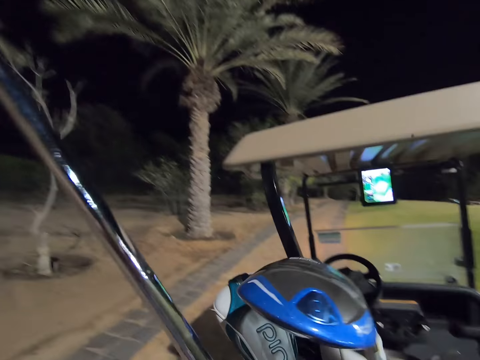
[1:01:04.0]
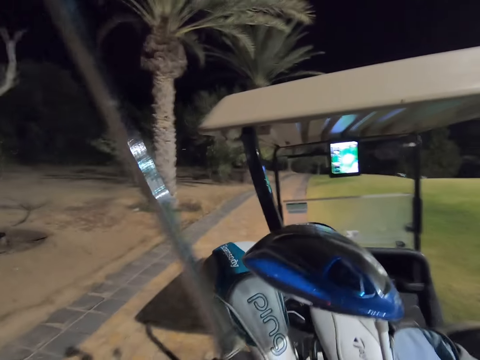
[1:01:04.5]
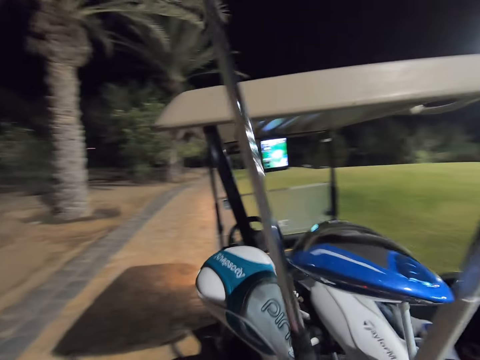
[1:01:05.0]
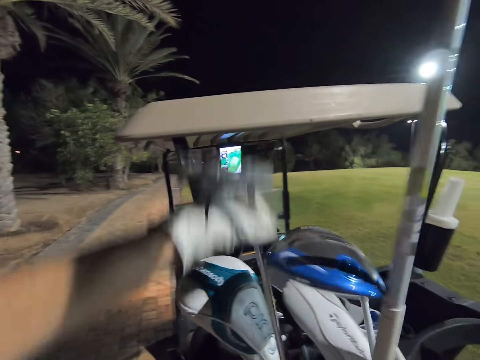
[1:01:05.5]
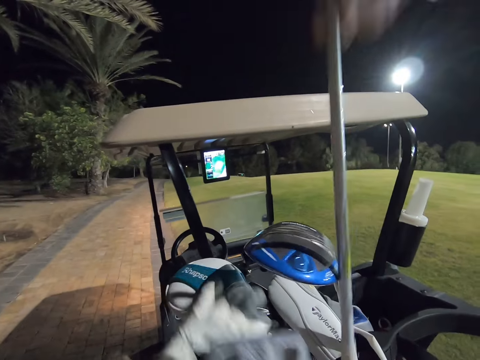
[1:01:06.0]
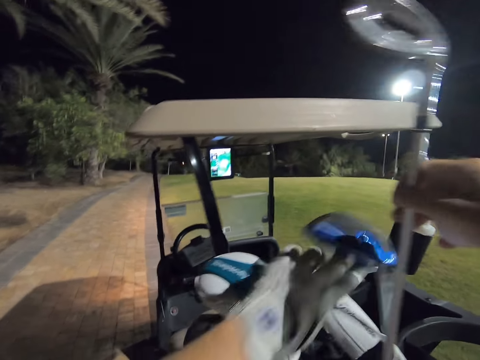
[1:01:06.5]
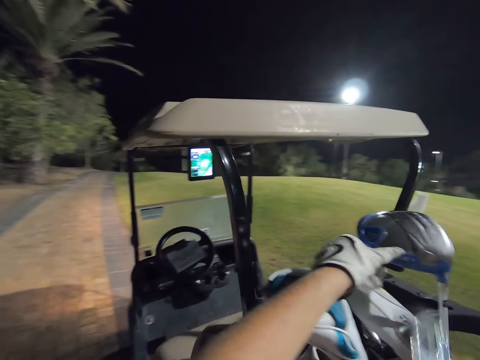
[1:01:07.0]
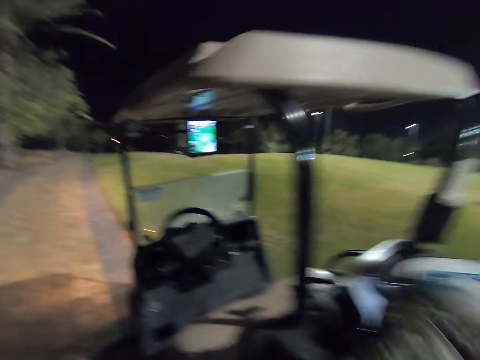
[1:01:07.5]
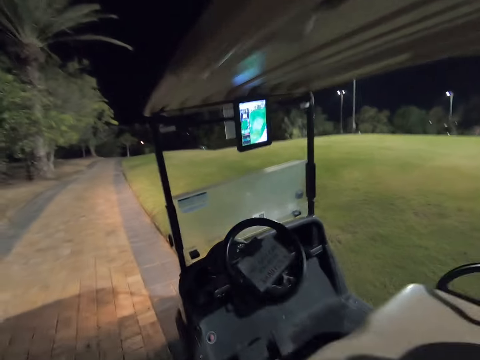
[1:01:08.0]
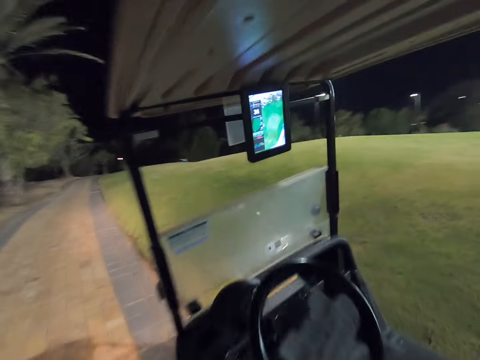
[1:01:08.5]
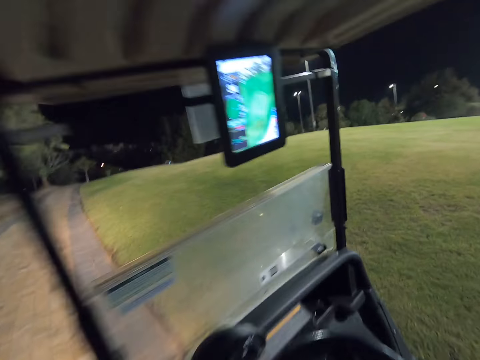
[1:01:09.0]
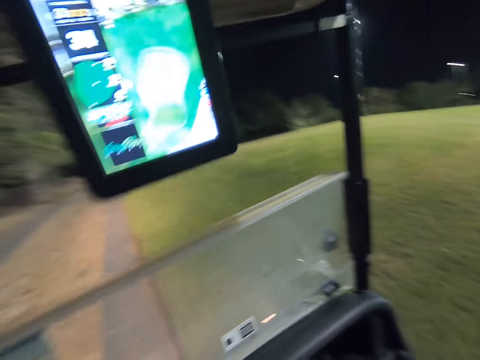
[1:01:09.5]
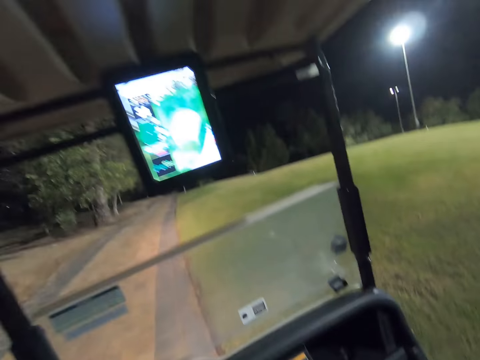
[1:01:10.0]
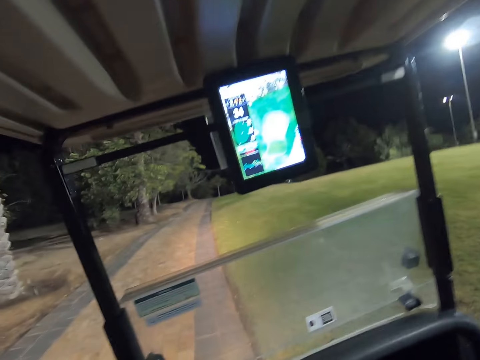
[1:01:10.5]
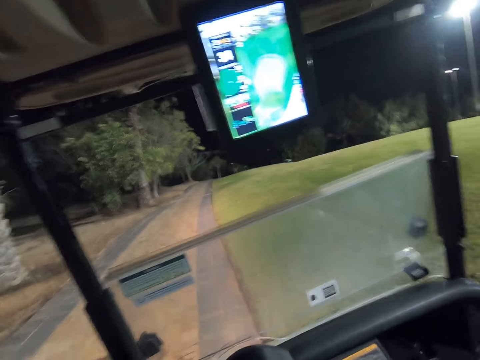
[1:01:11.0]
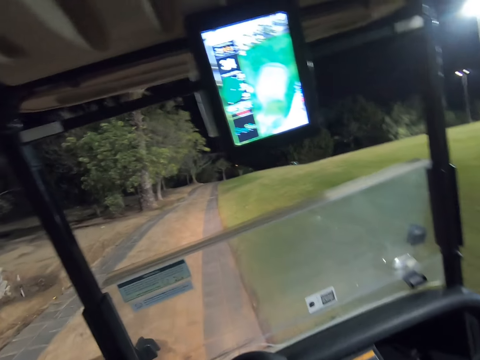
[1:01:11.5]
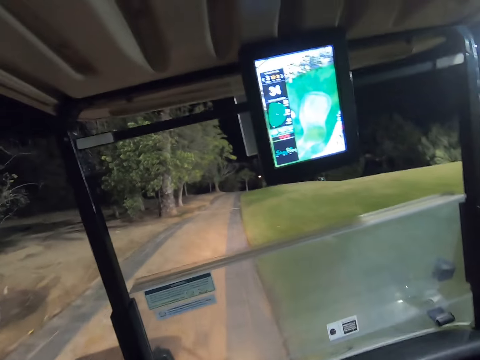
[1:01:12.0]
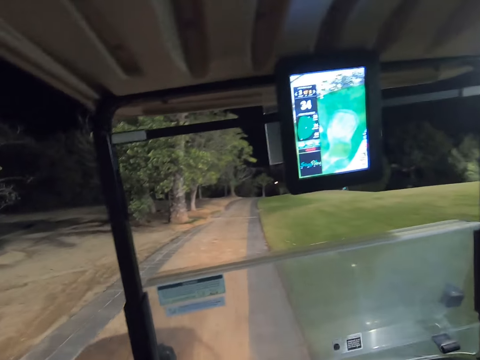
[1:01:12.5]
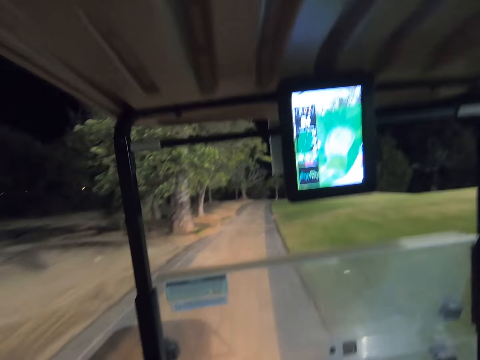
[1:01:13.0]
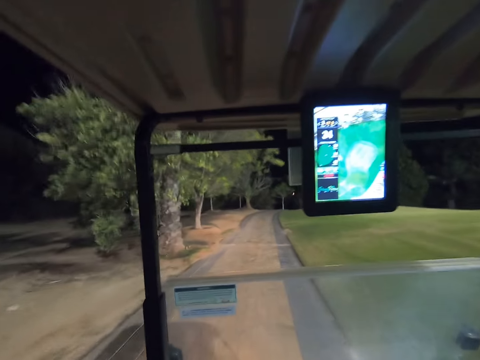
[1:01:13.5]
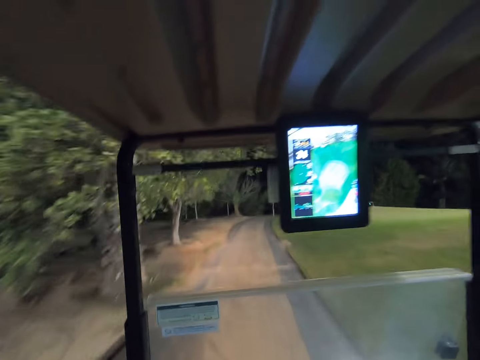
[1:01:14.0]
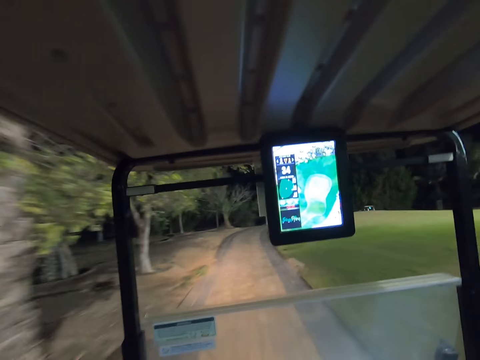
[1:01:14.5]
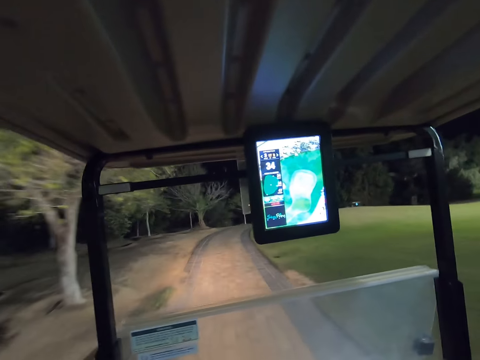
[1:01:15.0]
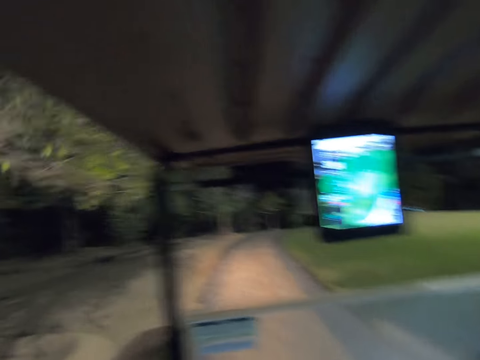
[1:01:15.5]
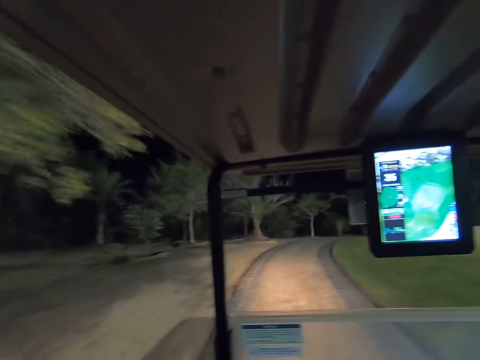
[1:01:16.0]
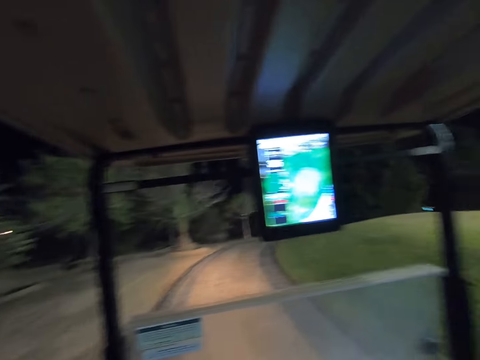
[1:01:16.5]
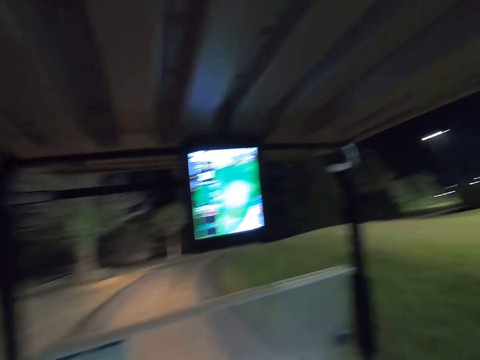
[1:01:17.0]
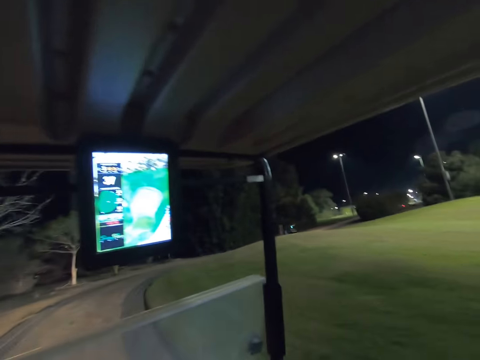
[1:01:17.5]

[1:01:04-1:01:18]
The camera wearer puts the golf club in the golf bag. They board the vehicle. They drive on the golf cart.

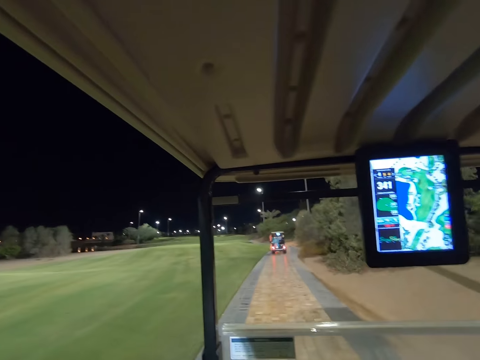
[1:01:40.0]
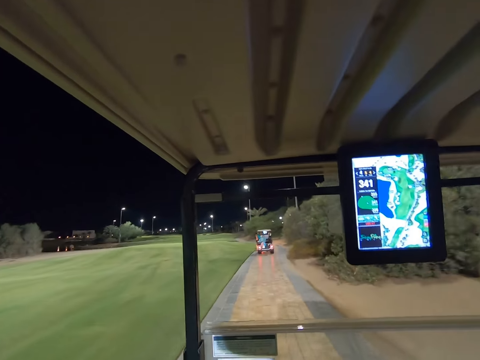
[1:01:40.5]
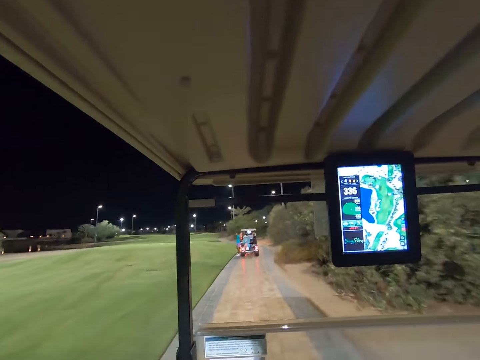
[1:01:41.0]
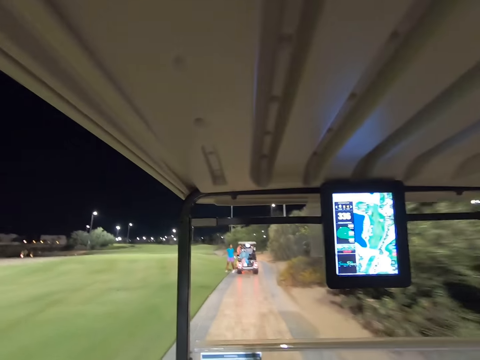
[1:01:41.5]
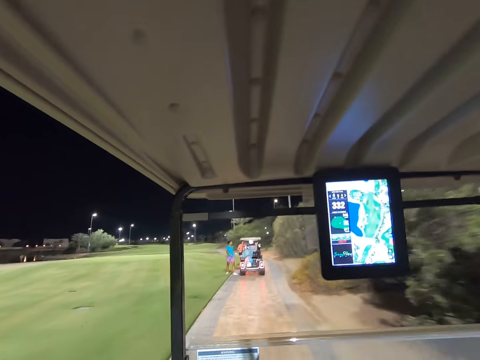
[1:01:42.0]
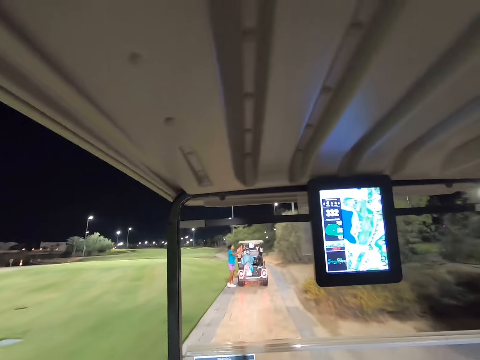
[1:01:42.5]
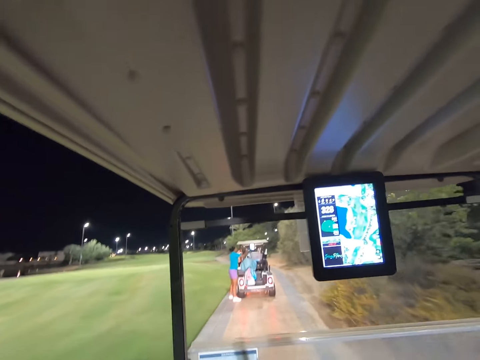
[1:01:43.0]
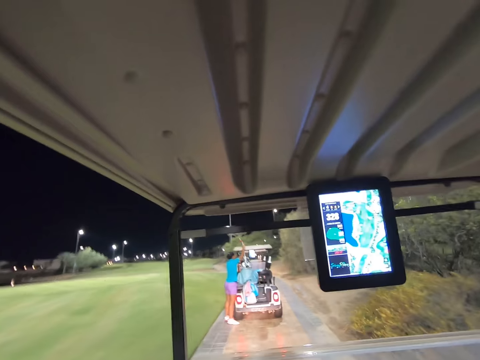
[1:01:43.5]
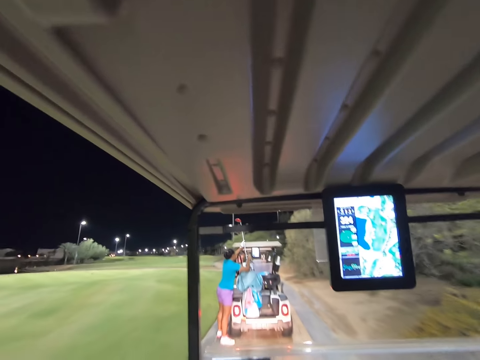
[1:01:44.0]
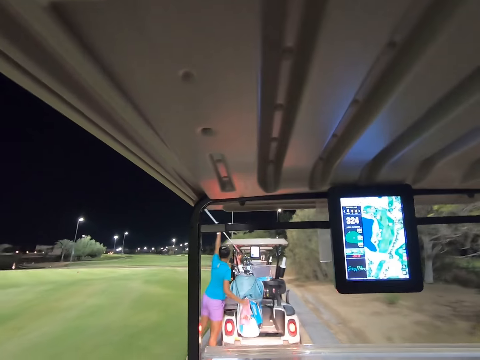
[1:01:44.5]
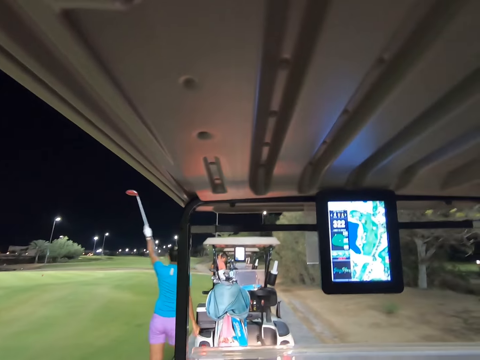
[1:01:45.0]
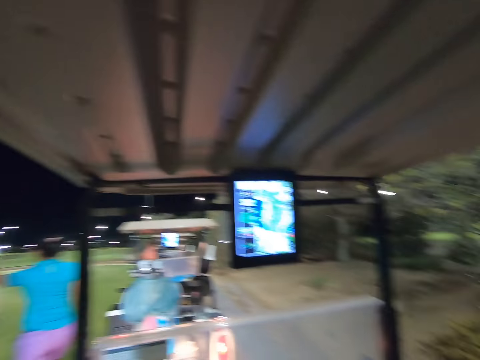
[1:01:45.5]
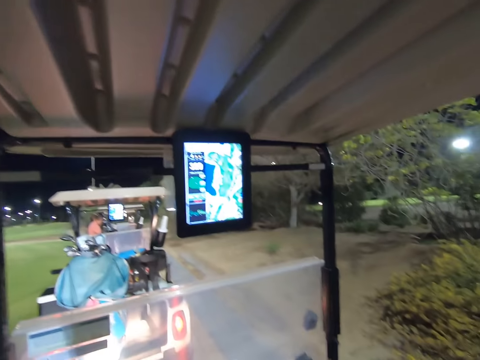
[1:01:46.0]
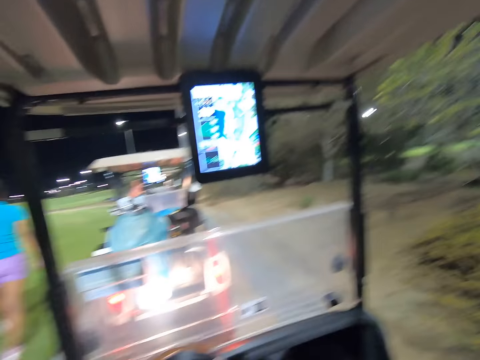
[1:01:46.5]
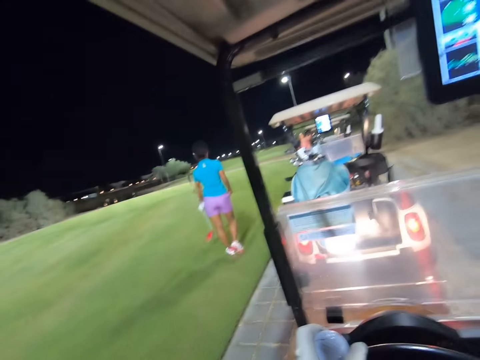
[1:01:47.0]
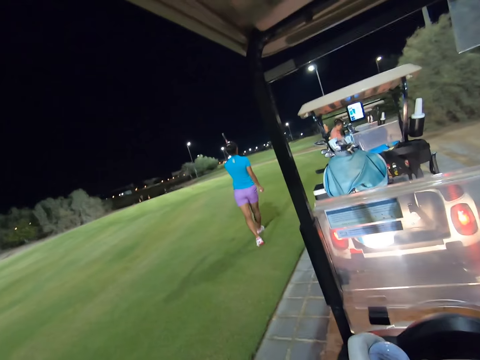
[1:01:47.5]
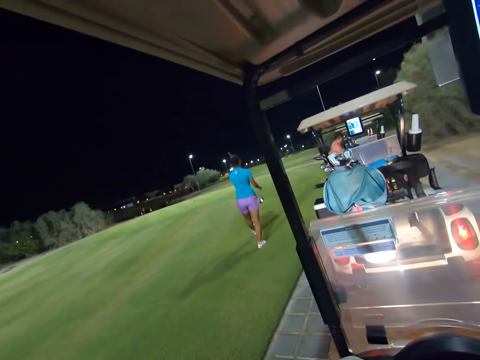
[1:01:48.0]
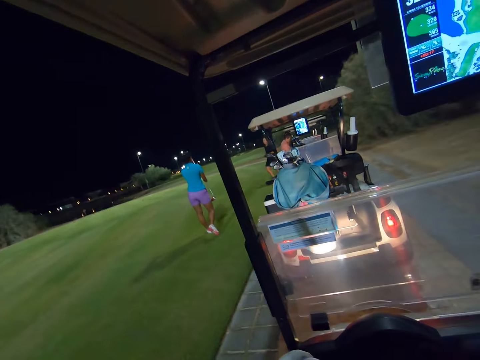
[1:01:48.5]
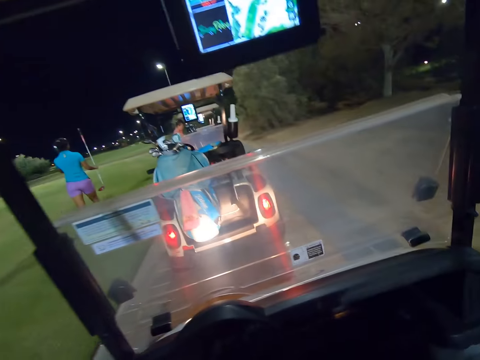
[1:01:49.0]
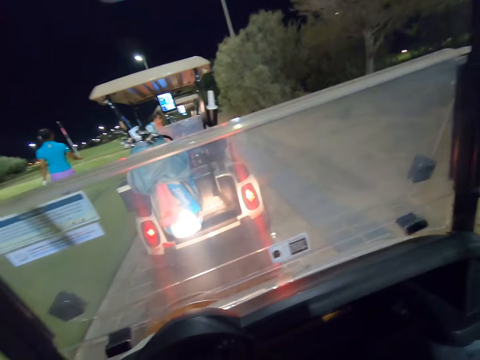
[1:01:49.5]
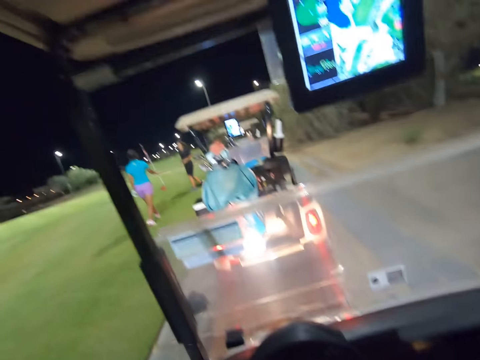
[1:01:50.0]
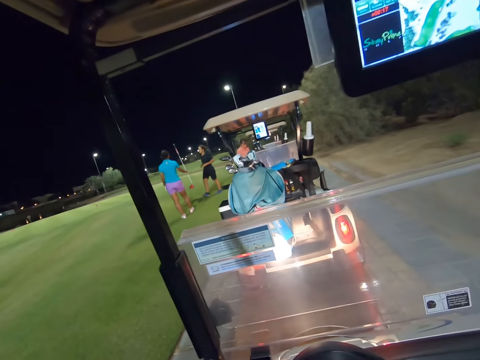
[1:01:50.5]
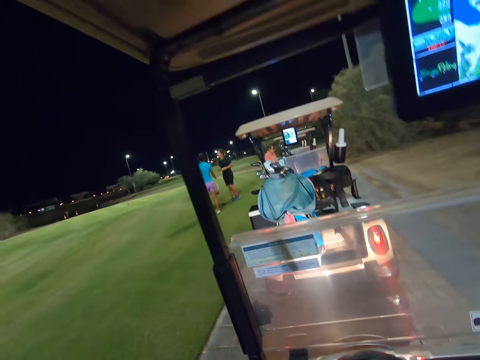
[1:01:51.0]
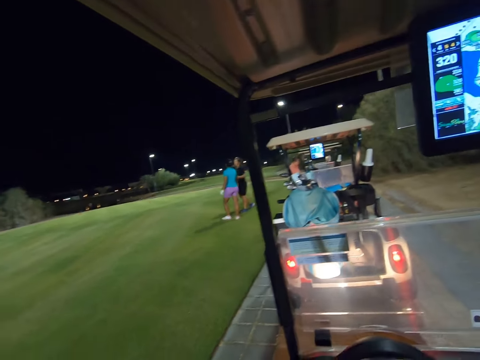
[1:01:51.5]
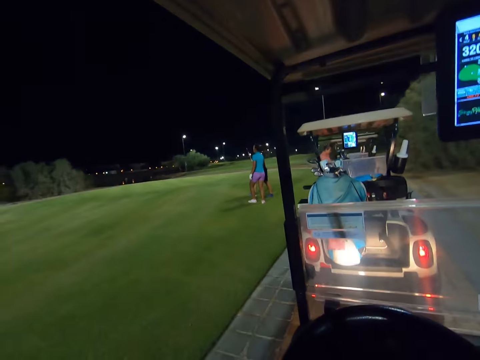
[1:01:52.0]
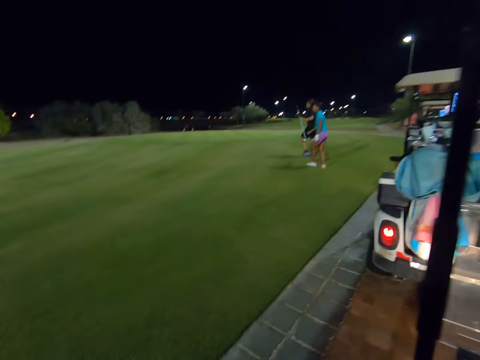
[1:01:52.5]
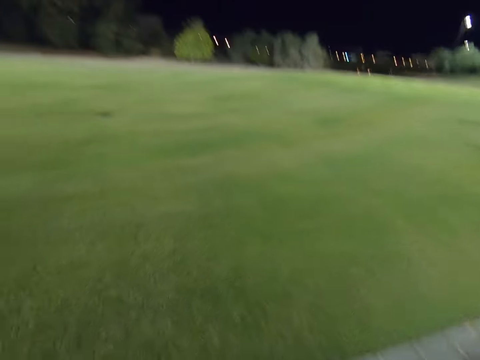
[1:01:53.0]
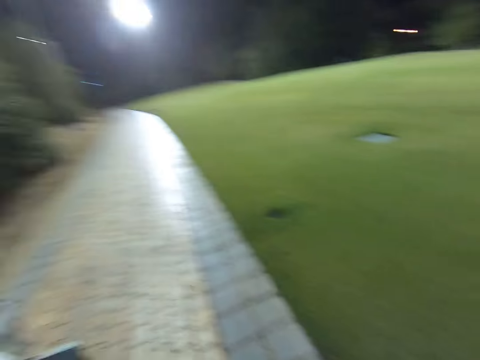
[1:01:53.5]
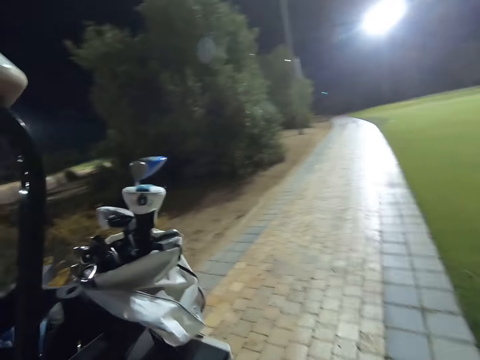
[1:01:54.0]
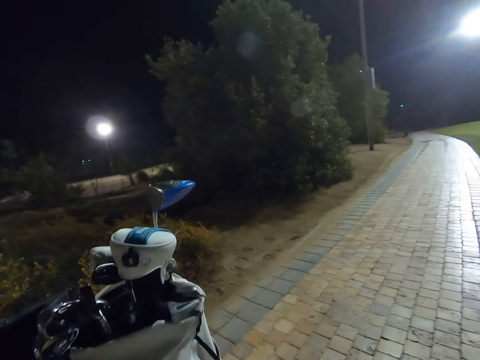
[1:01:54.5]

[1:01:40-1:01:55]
A woman gets off the golf cart. The woman picks a golf club in the golf bag. The camera wearer stops the vehicle. The woman hands over the golf club to another woman. The camera wearer alights from the vehicle.
